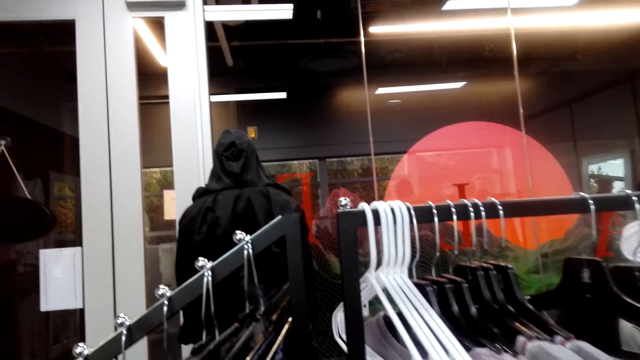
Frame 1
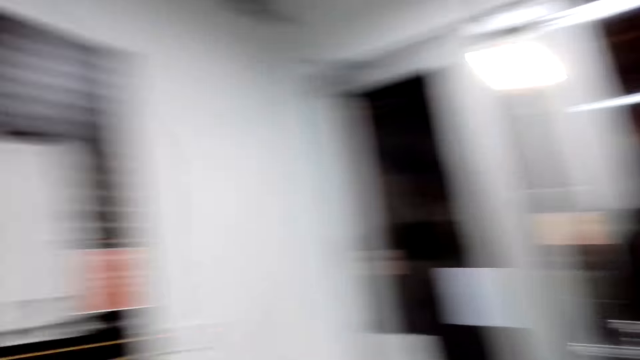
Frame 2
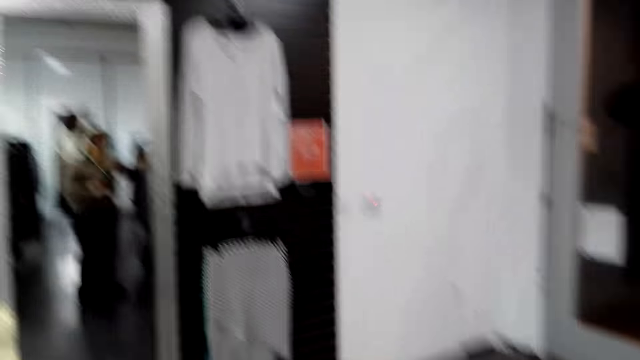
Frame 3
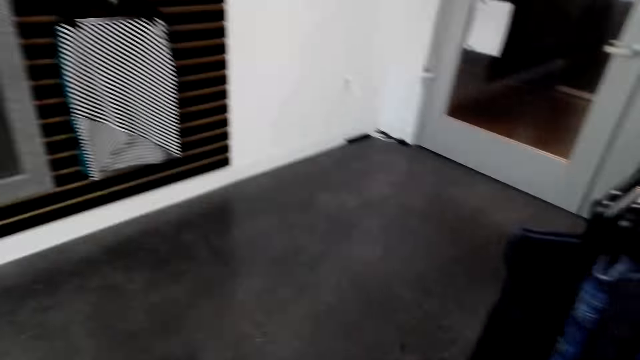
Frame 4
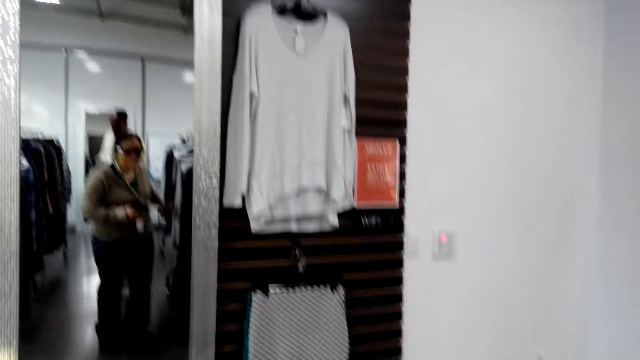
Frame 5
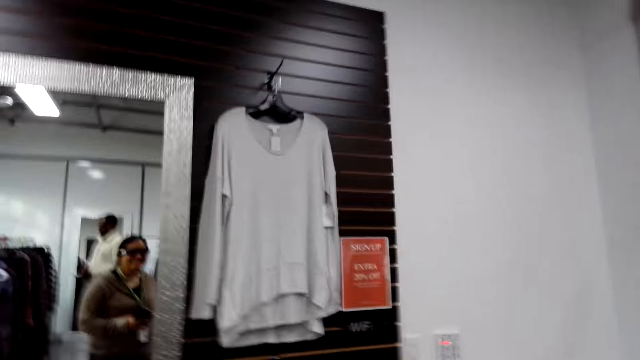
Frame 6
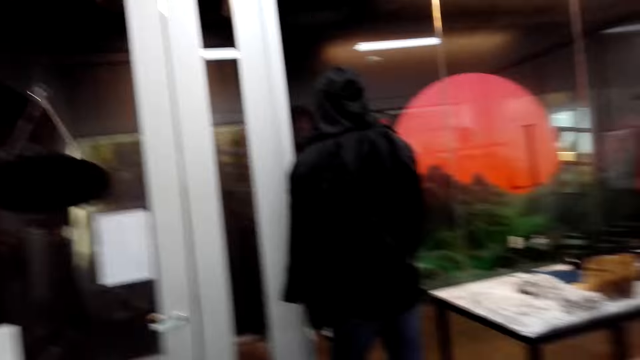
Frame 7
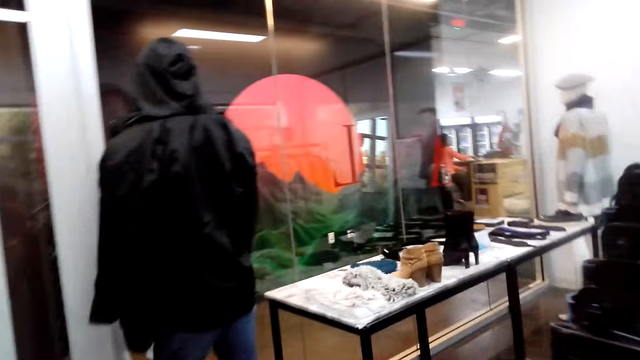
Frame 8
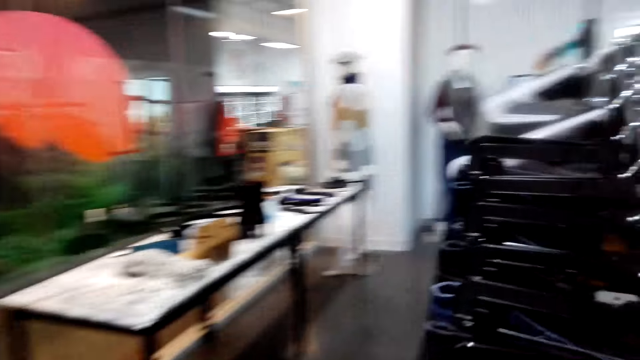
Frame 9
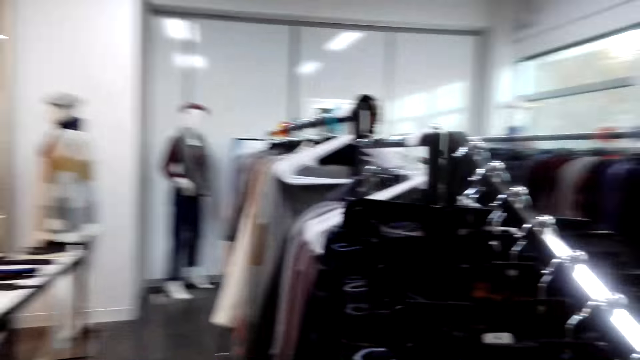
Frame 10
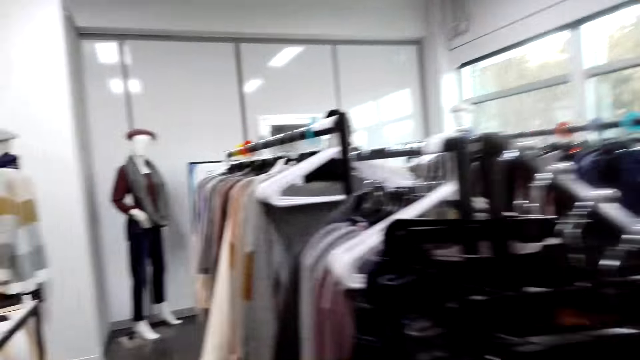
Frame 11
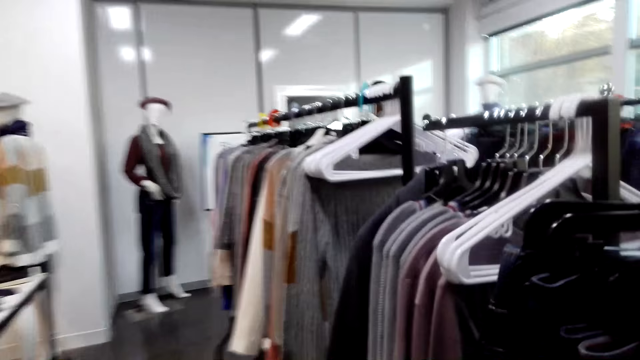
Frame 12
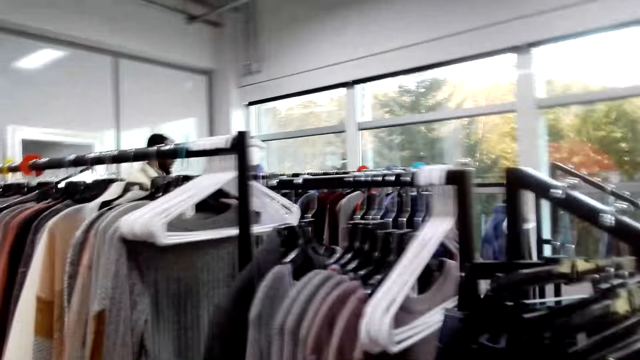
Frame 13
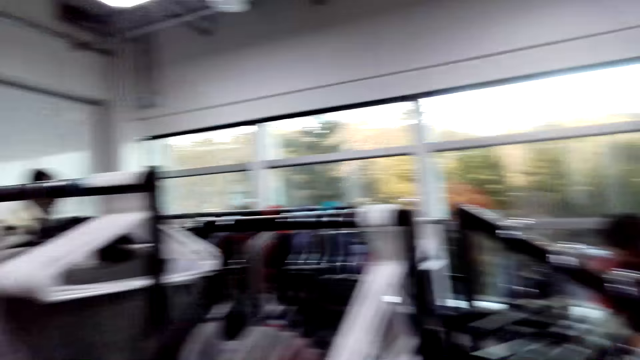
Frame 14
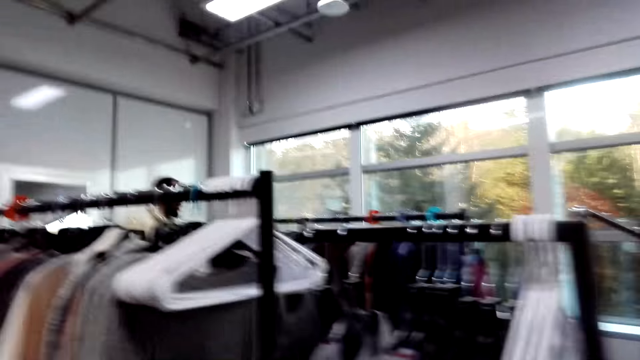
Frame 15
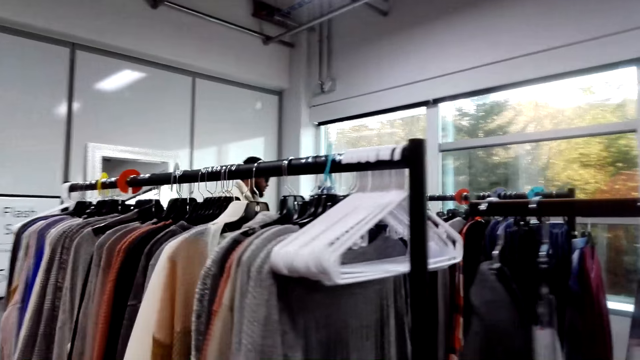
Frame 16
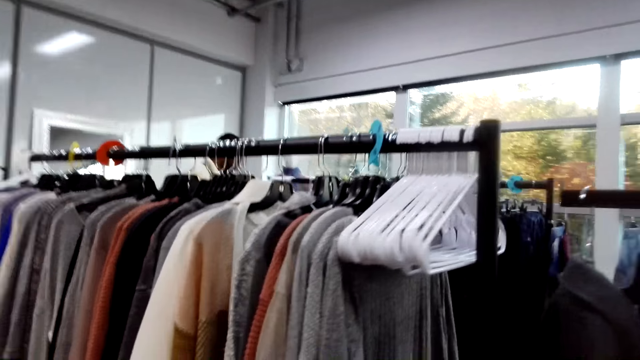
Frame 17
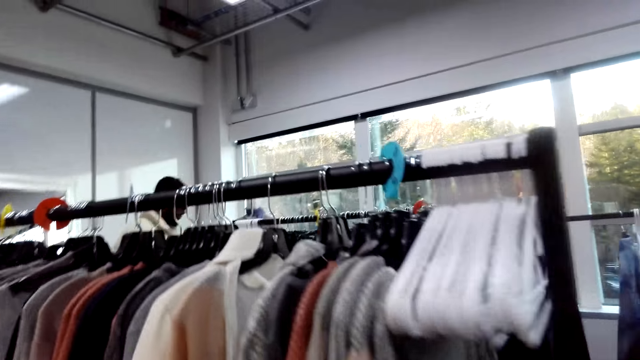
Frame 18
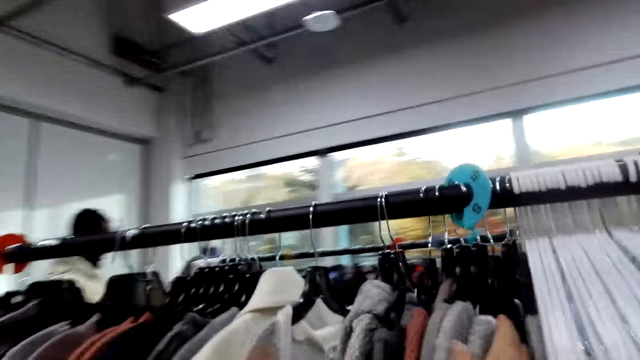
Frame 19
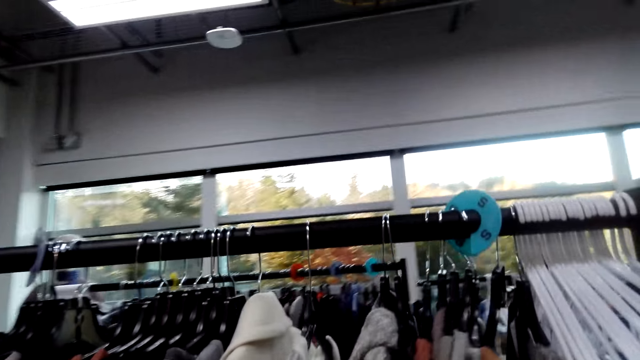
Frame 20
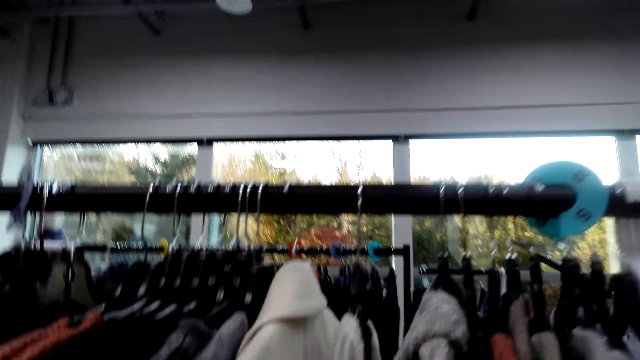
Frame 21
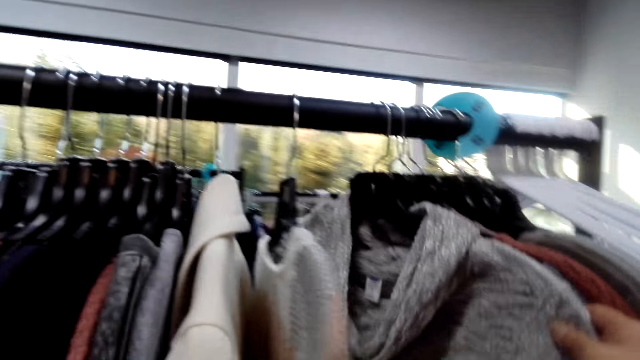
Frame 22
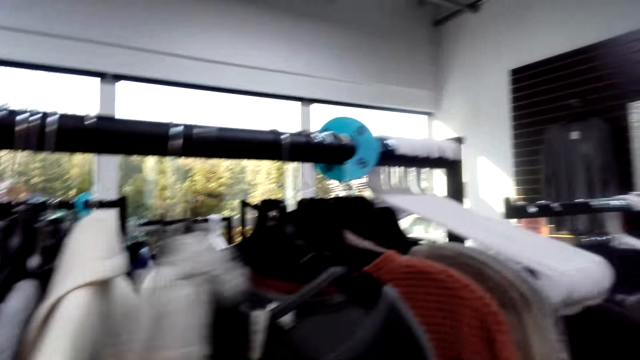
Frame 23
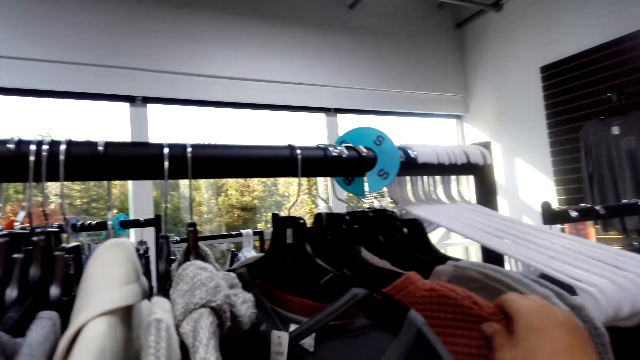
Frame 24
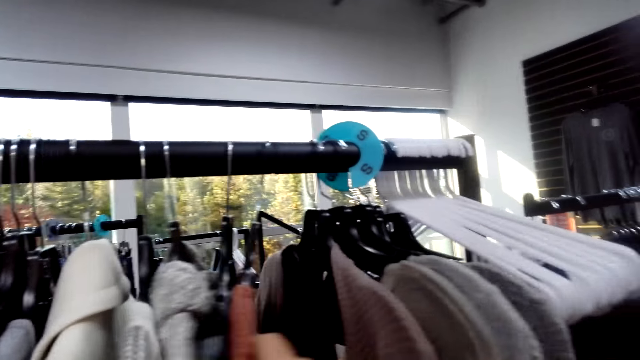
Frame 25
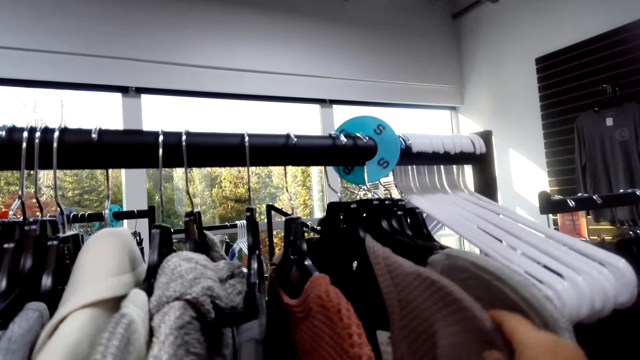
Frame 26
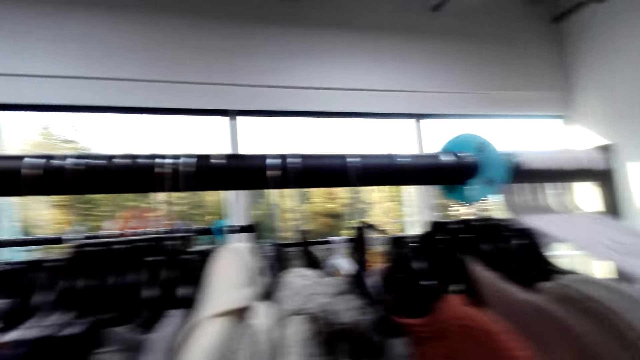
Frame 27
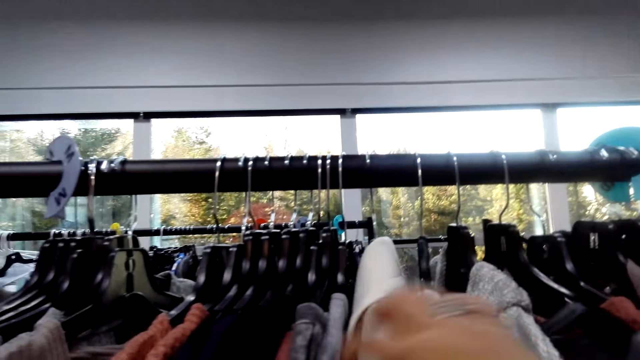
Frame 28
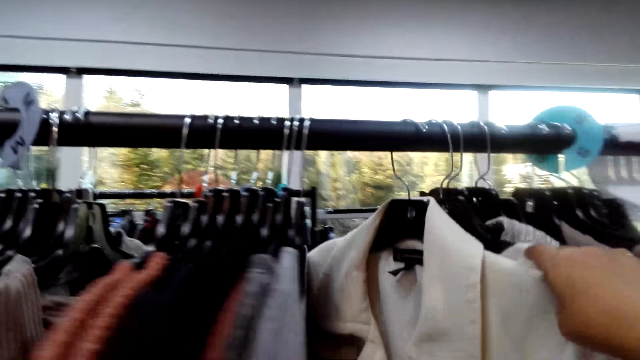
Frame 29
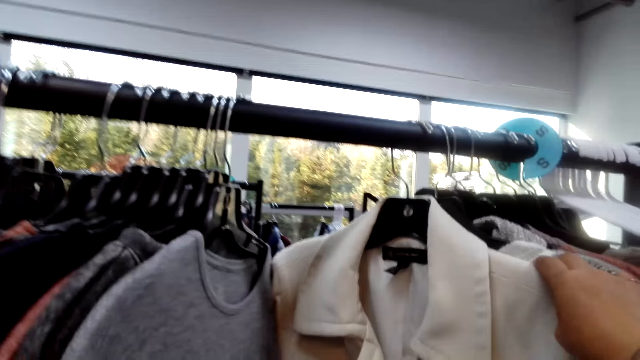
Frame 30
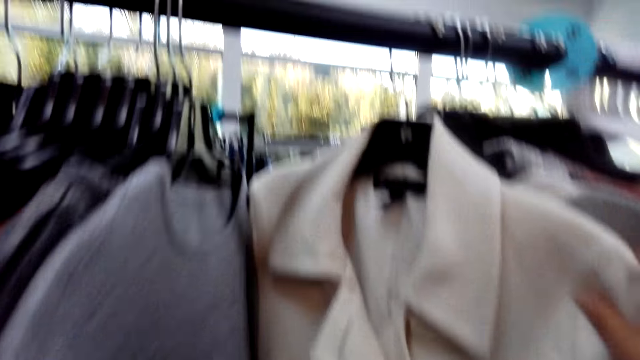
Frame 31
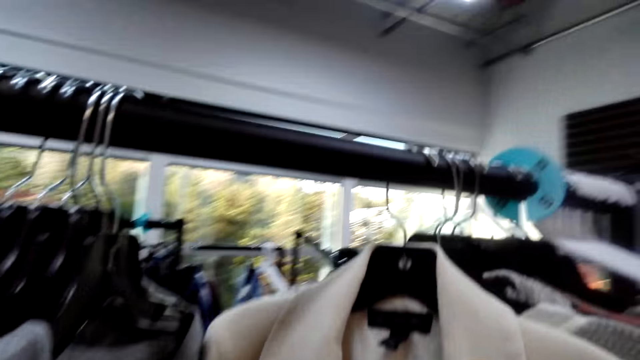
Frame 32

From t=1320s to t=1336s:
The camera wearer walks. They touch the clothes.

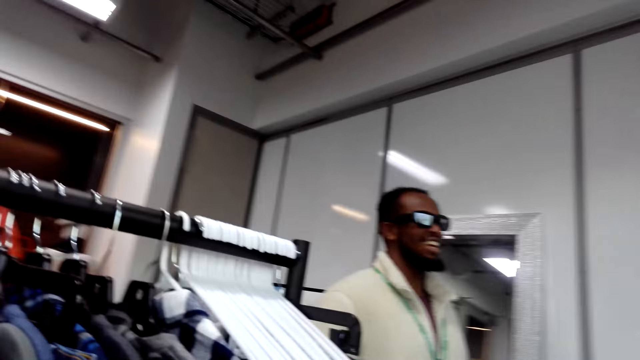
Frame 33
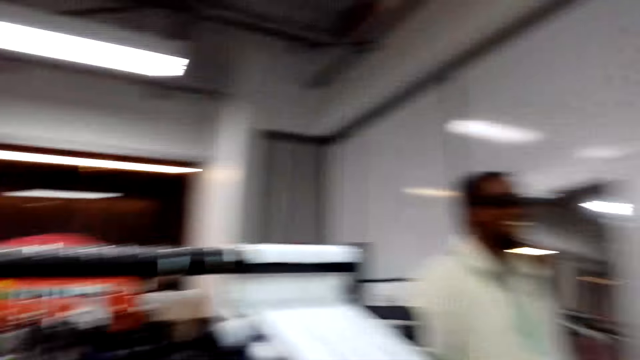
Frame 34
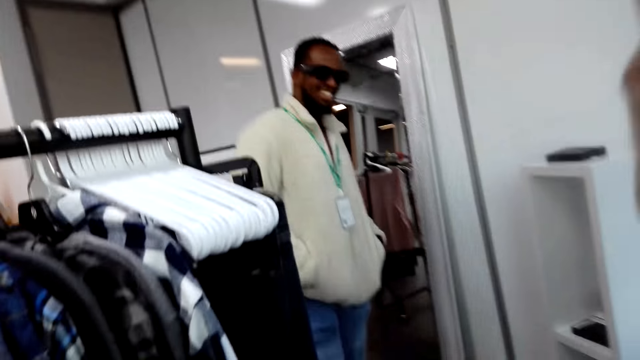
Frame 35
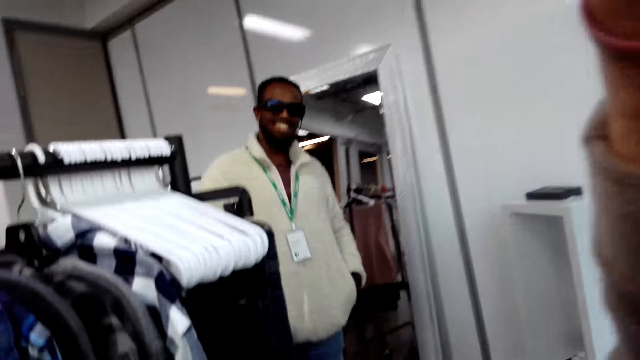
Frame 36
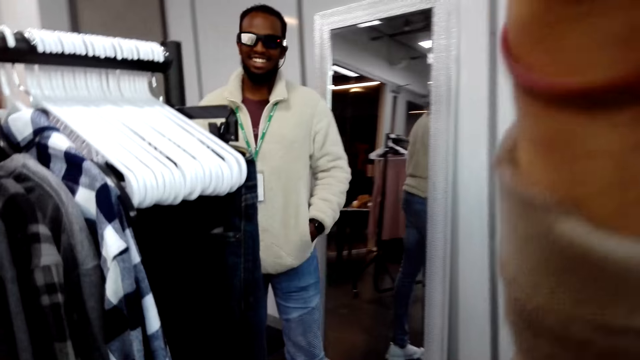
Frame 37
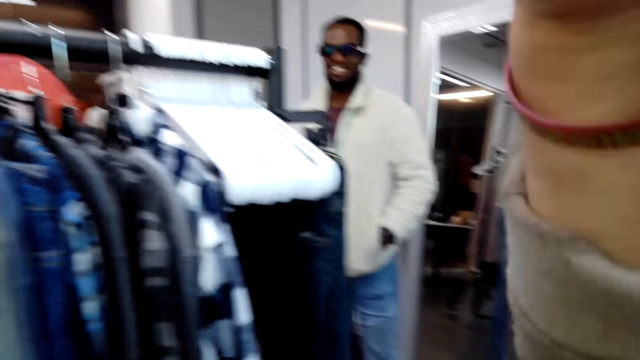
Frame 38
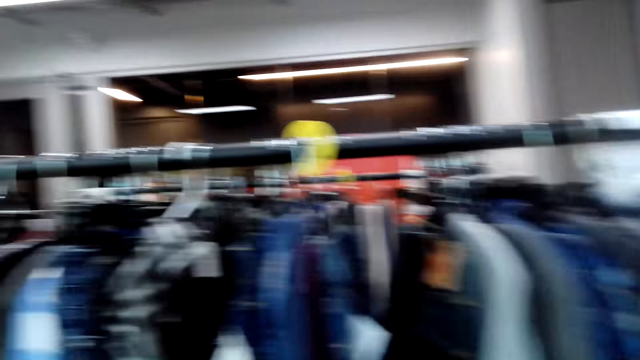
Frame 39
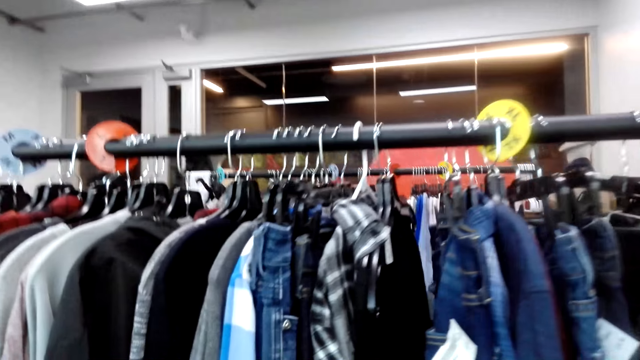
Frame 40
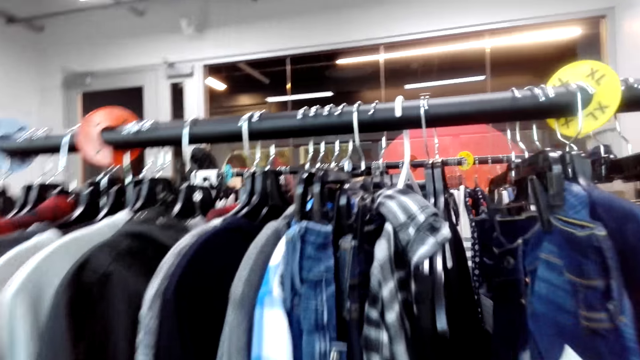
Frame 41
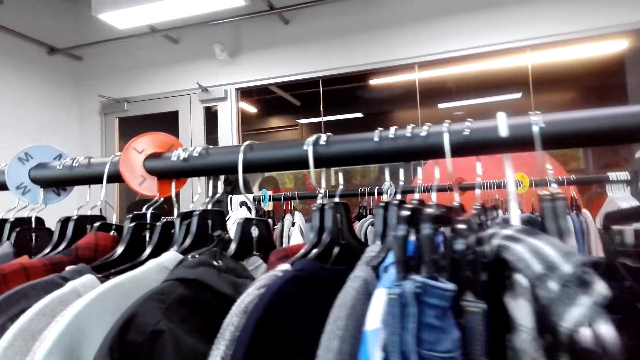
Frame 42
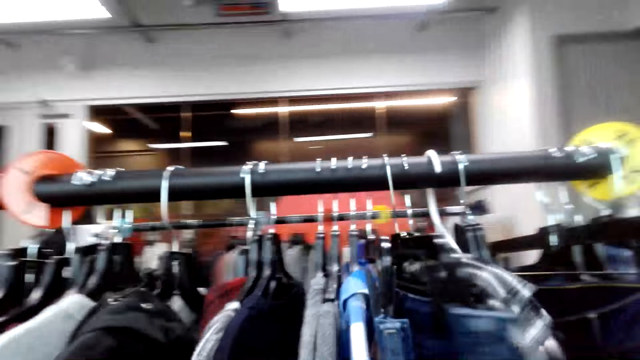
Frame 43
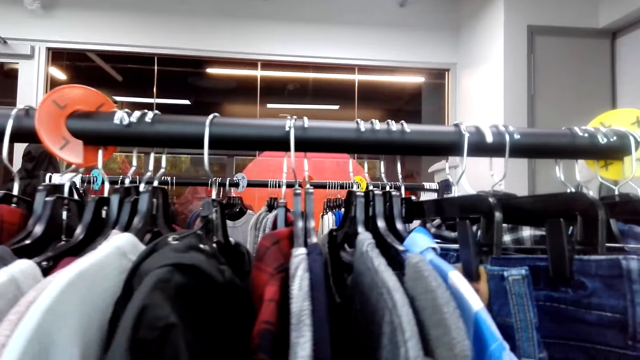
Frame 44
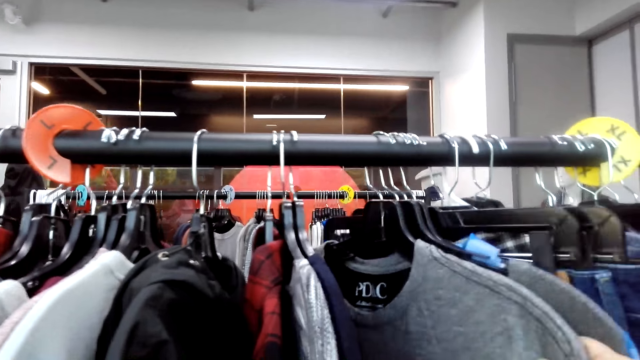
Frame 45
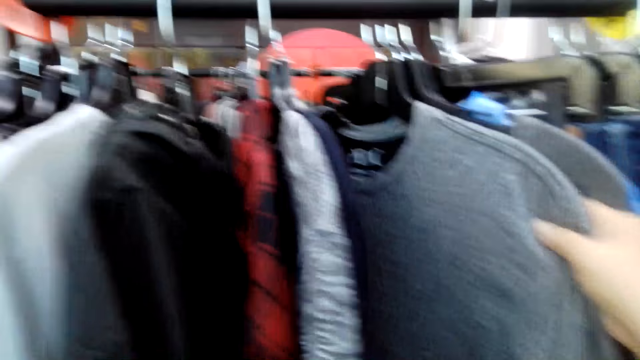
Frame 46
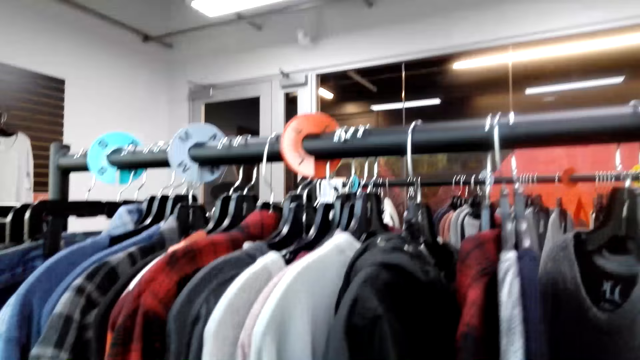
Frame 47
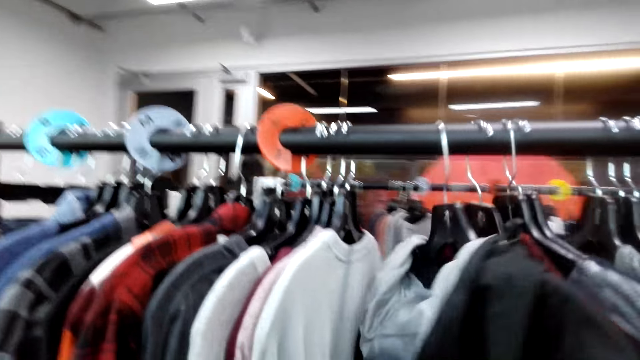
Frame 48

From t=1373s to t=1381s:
The camera wearer raises a hand. They lower the hand. They look through the clothes. They touch the clothes on the hangers.
